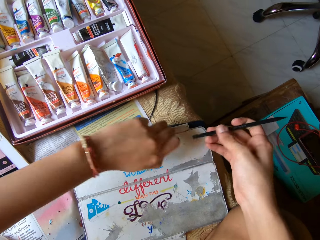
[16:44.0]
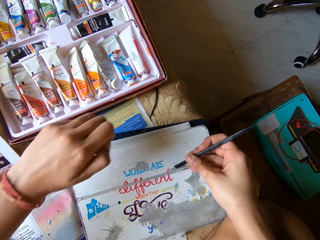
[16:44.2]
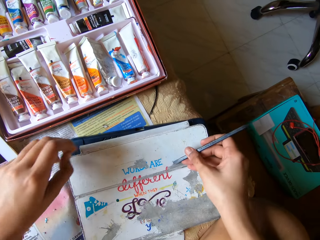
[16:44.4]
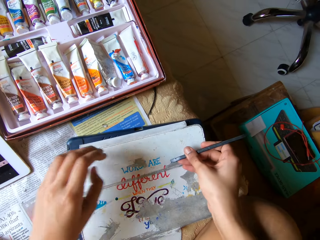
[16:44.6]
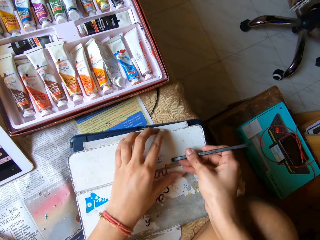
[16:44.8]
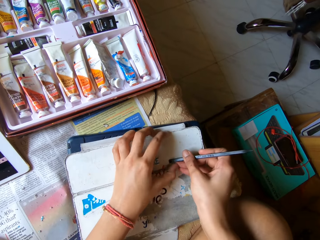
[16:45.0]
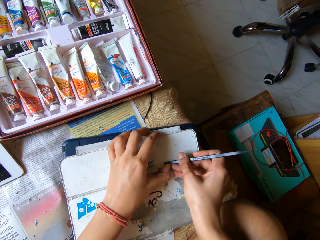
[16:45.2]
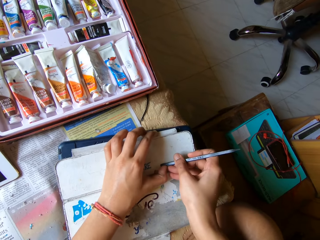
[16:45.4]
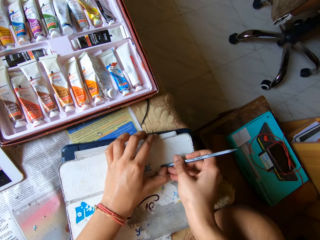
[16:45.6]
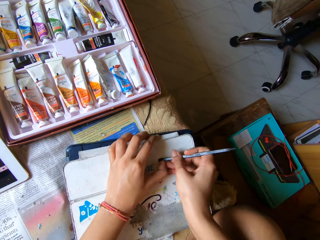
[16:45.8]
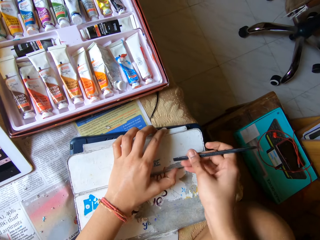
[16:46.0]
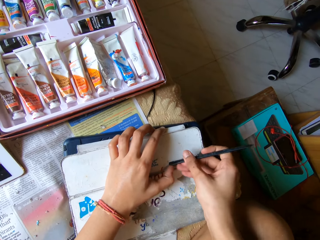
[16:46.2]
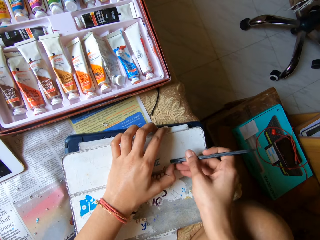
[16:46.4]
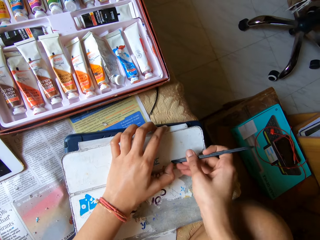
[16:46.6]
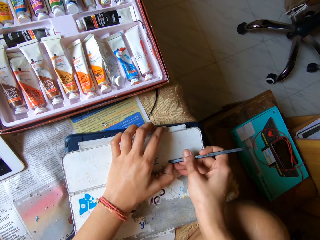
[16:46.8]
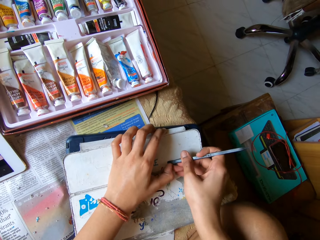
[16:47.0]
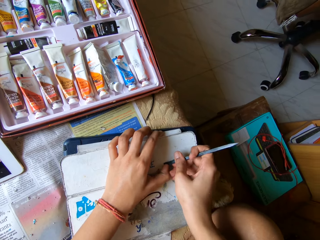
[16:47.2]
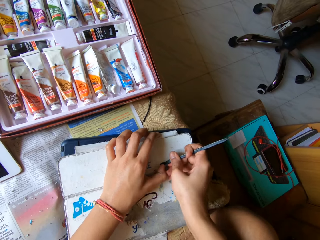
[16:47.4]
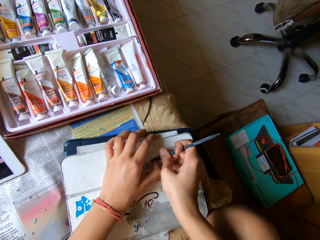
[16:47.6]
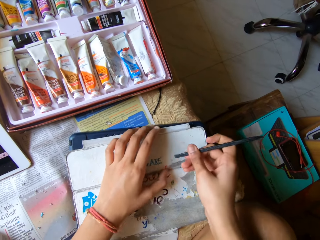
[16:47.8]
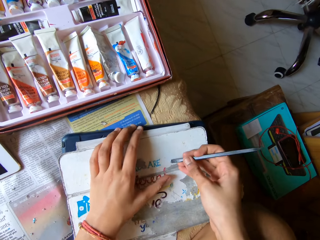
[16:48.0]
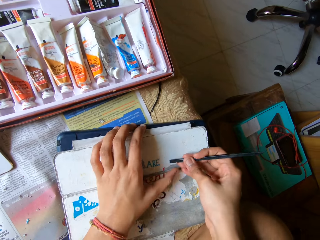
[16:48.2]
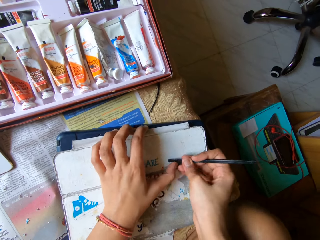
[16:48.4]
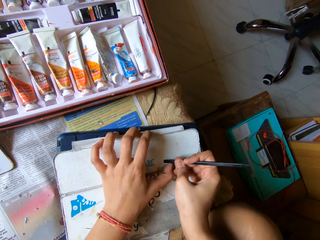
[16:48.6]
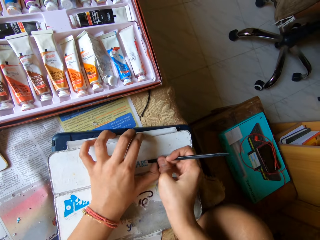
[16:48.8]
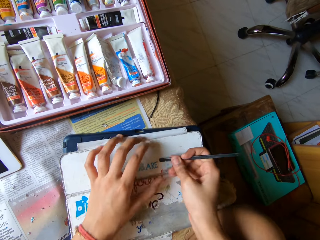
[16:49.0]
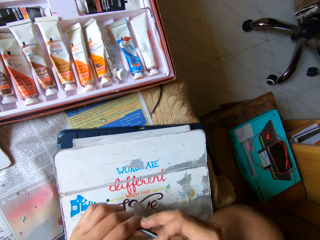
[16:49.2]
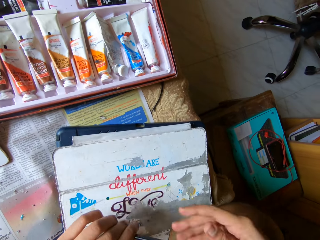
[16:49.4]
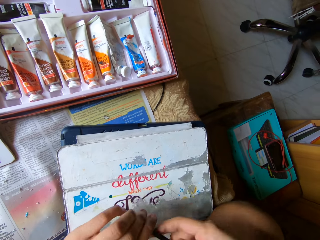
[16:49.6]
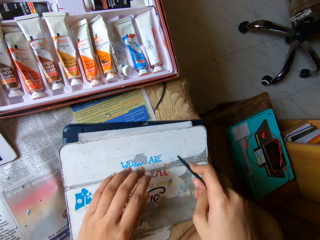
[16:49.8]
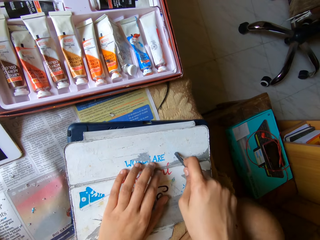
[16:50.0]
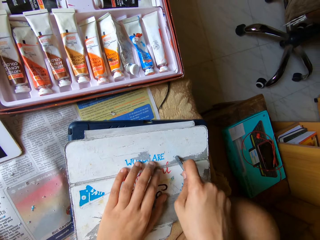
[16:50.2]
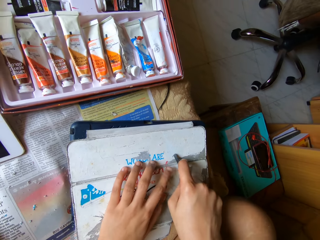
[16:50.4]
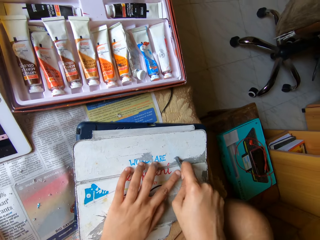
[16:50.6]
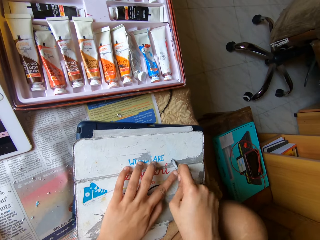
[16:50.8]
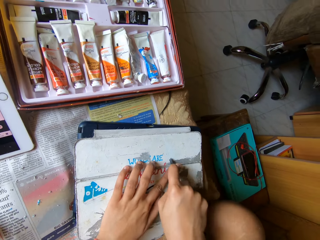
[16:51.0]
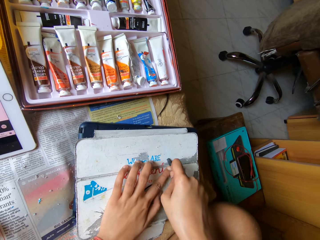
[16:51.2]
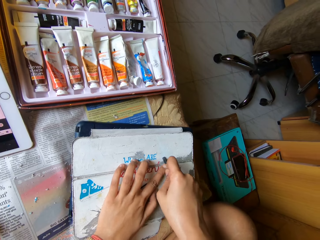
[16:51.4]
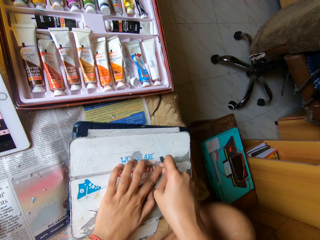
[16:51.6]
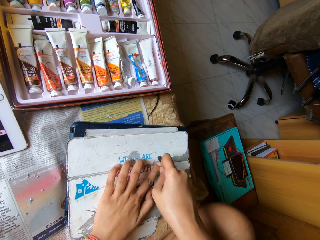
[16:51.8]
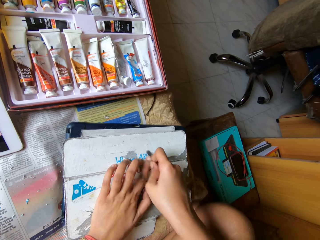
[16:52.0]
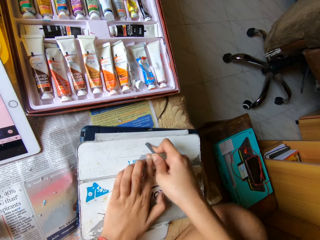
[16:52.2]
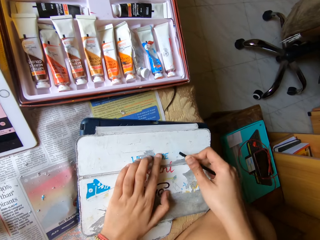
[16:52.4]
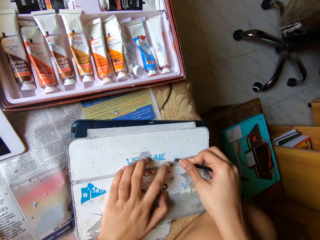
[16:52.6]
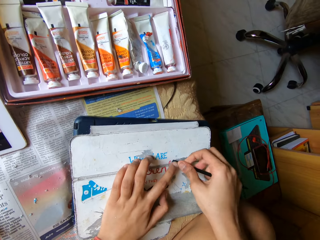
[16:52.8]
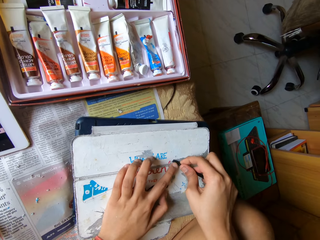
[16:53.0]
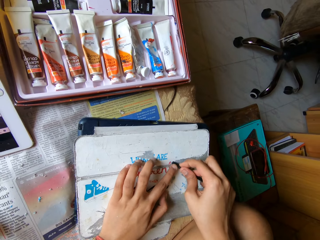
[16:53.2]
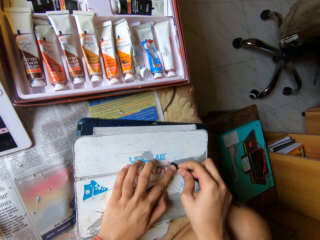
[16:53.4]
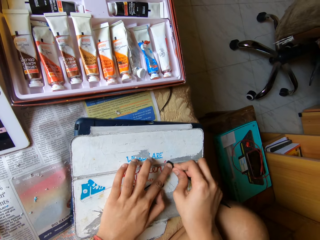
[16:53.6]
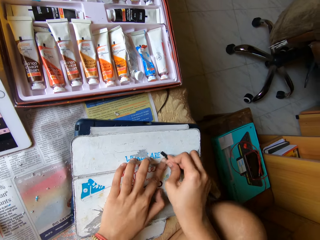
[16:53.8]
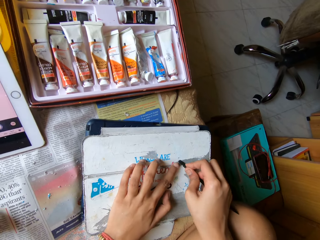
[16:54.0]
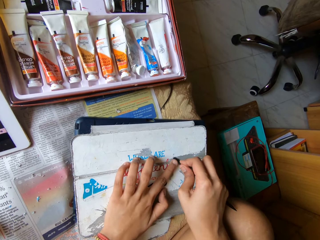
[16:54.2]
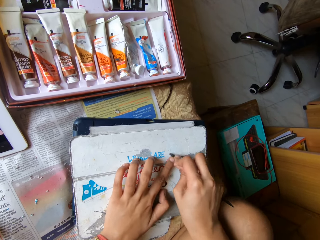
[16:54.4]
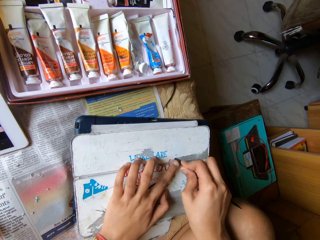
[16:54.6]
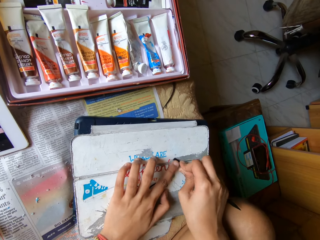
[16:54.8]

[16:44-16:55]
The camera wearer peels paint off the tab cover with his left hand. He scrapes paint off the tab cover on the bed with the spatula in his right hand. He slides the remover on the cover, turns the remover and moves the sticker.

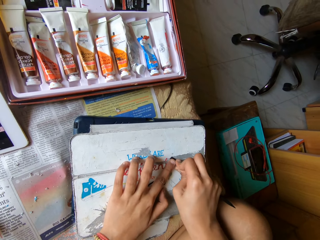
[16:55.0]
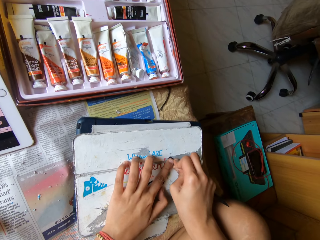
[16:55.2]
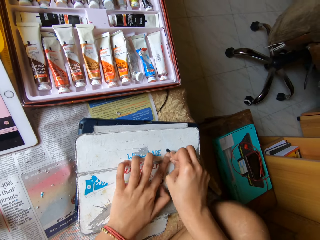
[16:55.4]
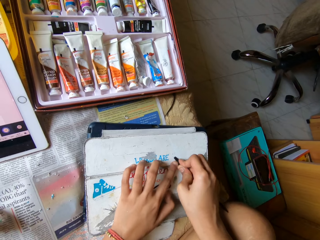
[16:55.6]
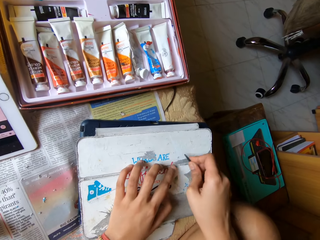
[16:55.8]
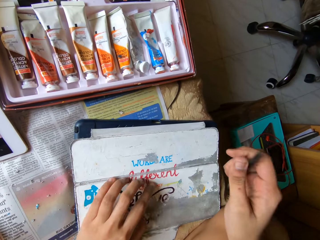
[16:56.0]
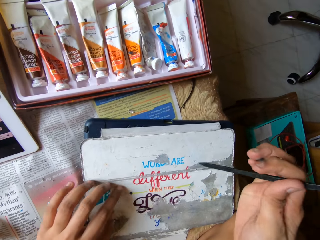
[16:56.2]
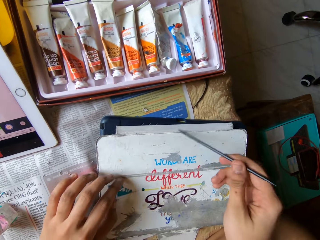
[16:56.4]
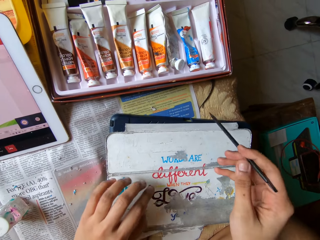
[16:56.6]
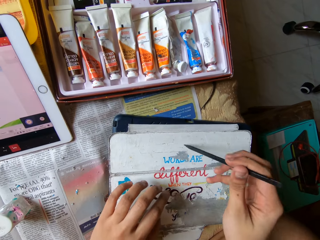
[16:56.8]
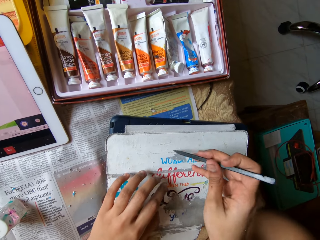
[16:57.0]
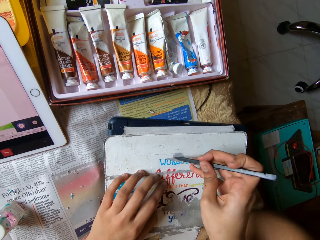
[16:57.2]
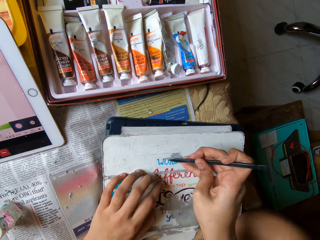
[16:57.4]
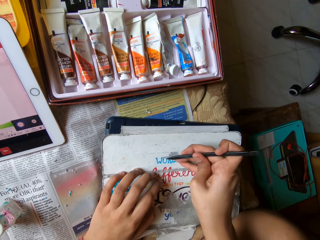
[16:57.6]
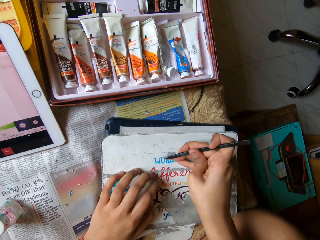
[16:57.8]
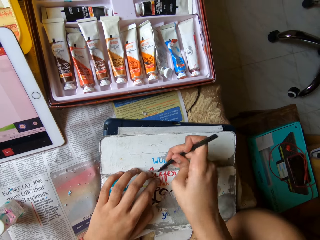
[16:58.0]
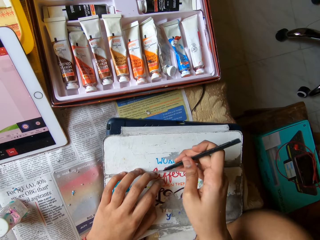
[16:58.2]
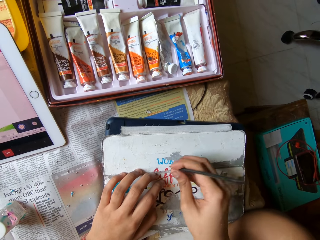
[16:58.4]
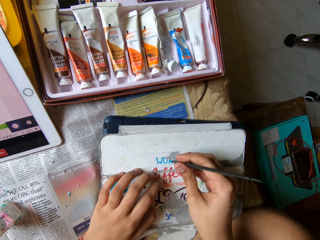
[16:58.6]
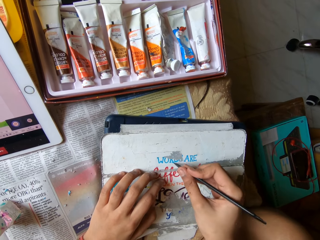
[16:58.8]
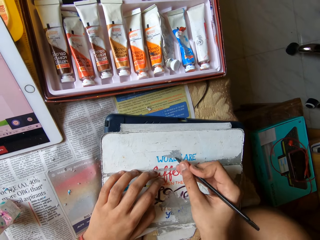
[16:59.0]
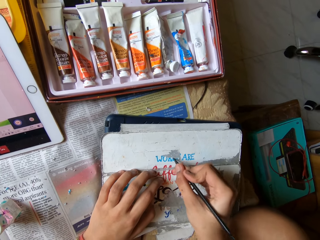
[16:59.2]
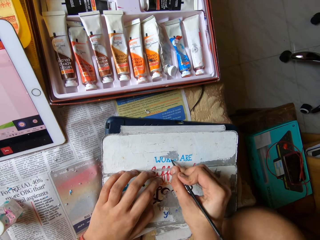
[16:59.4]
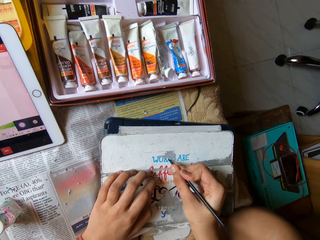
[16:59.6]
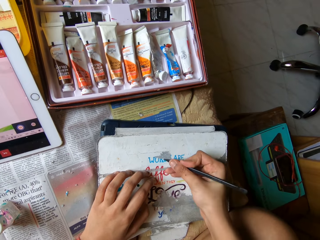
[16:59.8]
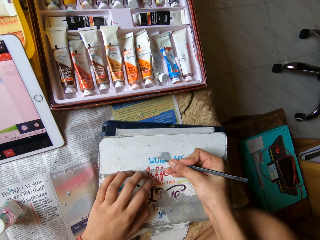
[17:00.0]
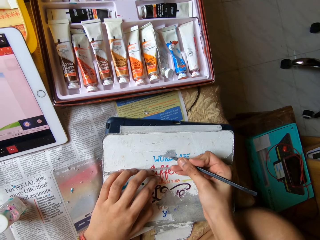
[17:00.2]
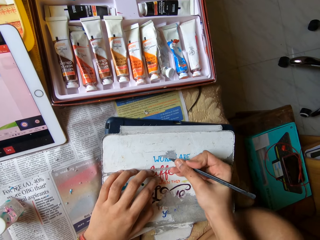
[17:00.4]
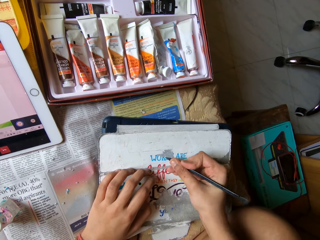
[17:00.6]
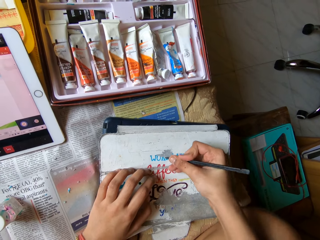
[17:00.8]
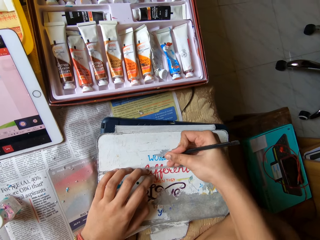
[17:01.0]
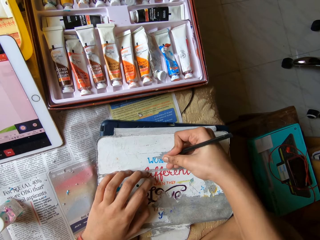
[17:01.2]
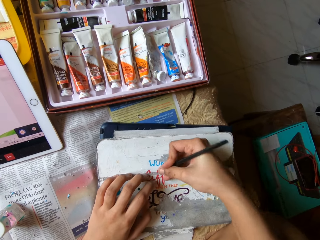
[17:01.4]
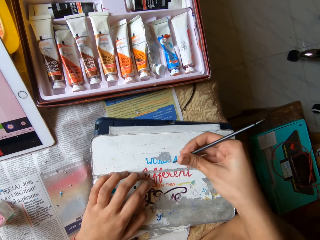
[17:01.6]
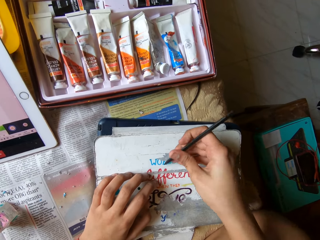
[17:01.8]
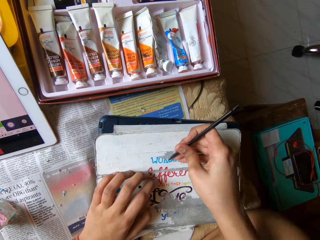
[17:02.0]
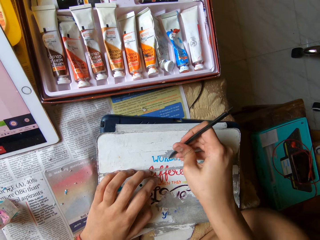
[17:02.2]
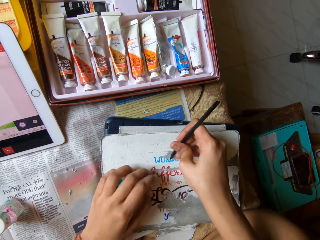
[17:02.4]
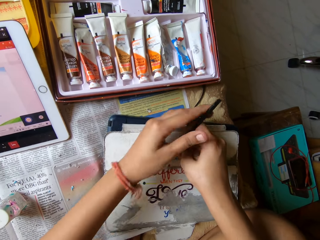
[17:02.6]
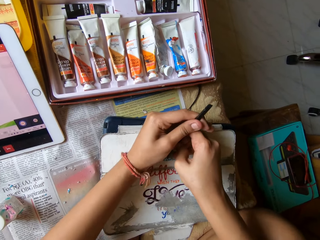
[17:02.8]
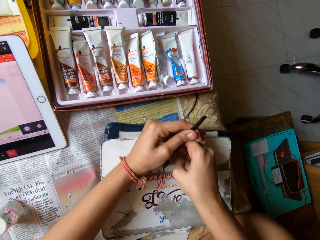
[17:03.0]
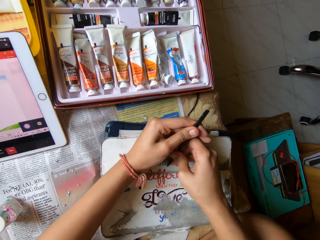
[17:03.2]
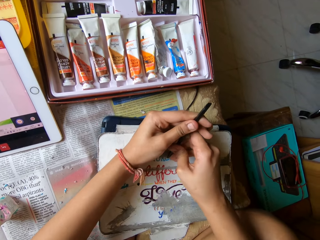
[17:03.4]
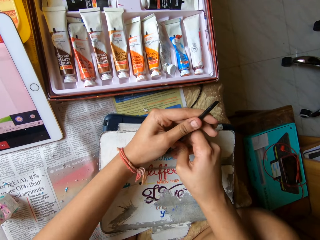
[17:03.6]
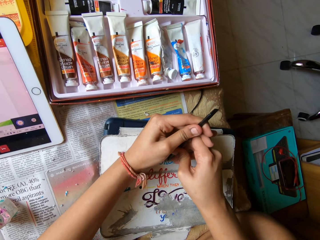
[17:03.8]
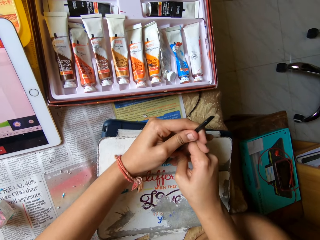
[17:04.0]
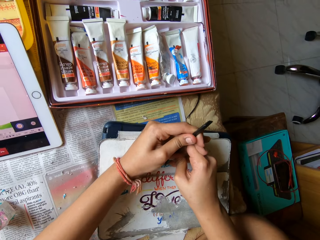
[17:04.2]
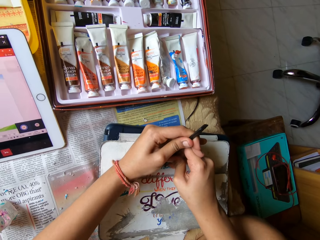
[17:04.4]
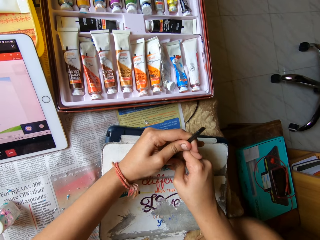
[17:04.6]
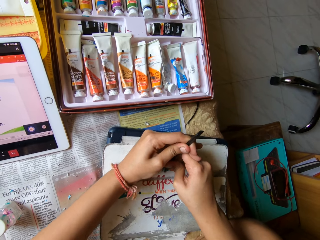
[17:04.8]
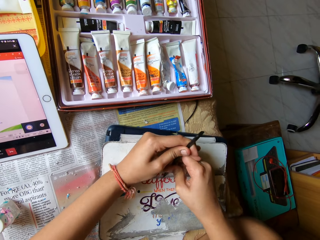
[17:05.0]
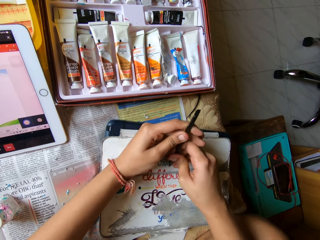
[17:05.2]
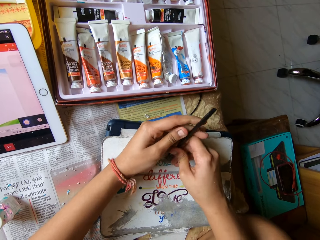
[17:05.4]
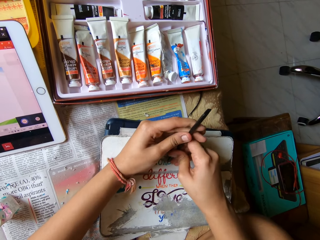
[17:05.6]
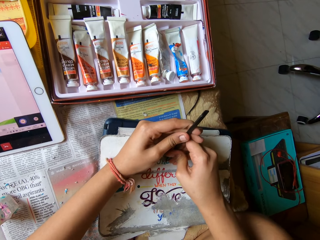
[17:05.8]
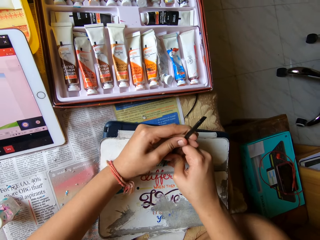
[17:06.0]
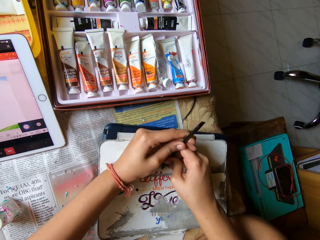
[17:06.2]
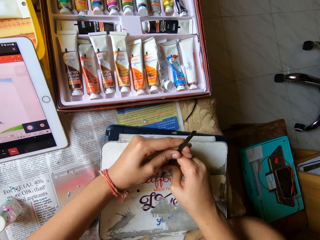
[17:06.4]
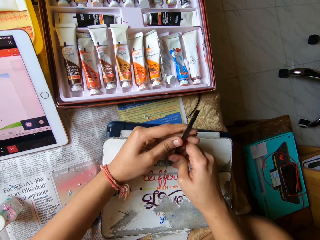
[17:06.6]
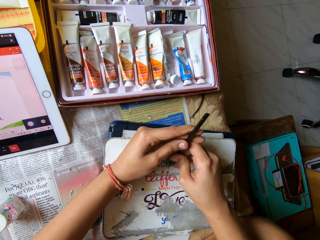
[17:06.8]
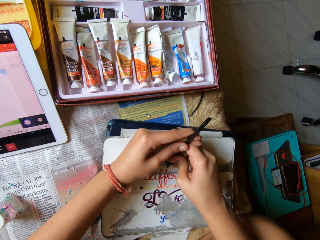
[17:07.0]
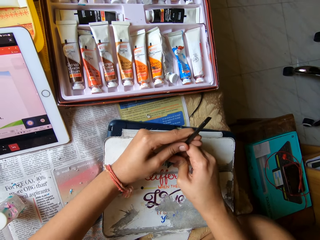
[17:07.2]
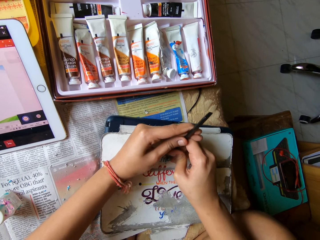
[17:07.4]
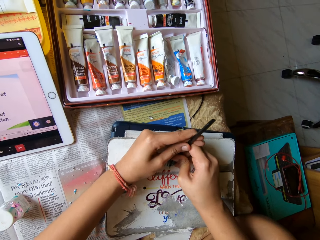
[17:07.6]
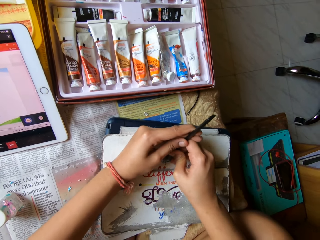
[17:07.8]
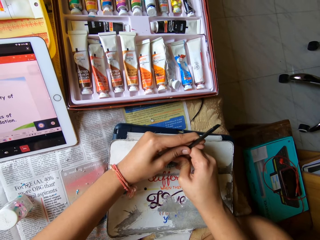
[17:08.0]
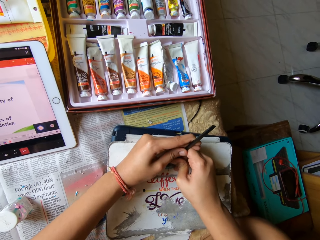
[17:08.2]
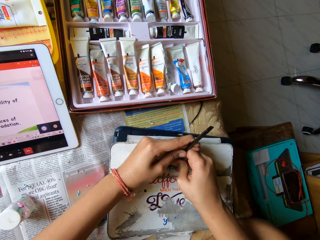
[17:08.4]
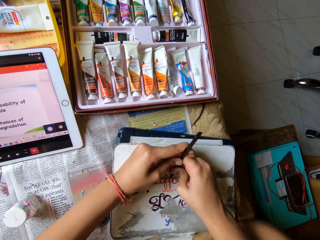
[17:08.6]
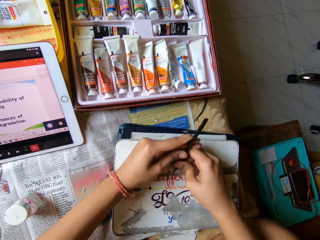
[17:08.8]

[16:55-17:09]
The camera wearer turns the remover. They scrape paint off the tab cover on the bed with the spatula in both hands. They press the remover down with both hands.
